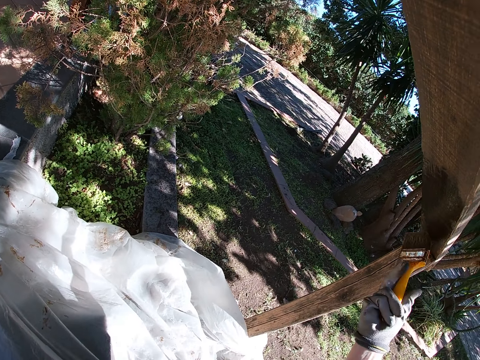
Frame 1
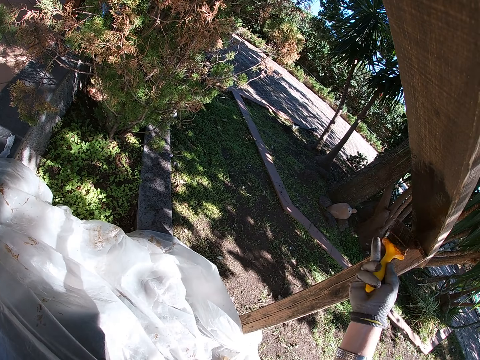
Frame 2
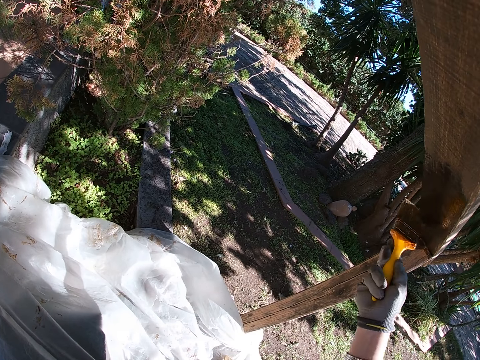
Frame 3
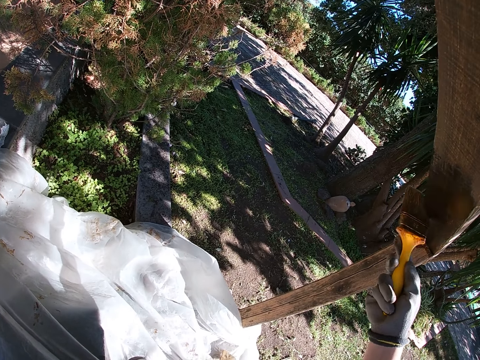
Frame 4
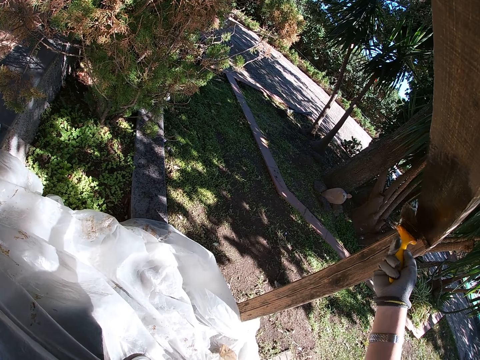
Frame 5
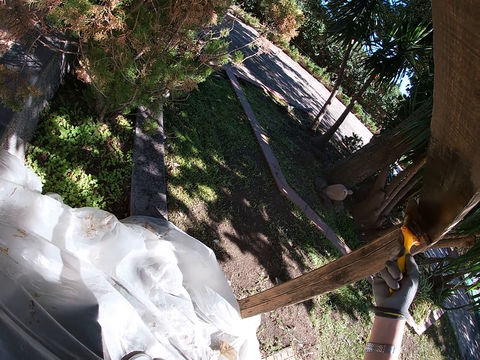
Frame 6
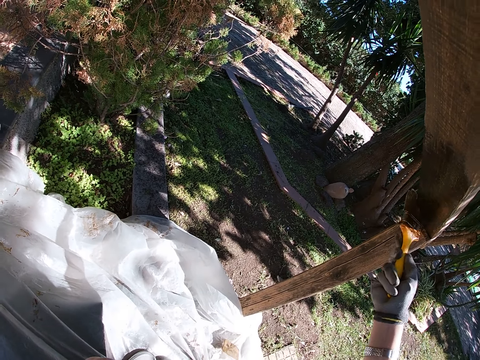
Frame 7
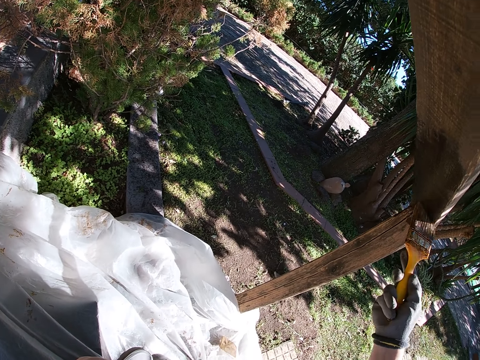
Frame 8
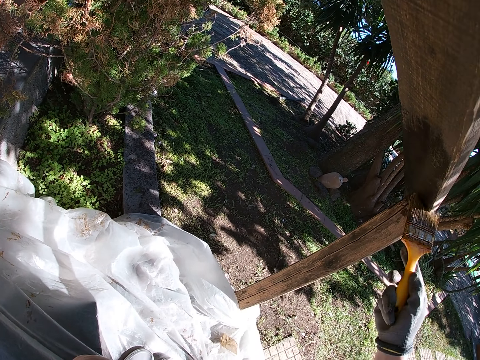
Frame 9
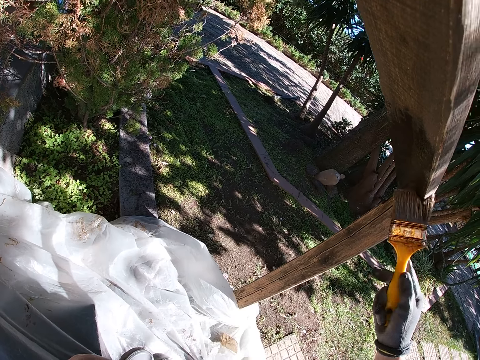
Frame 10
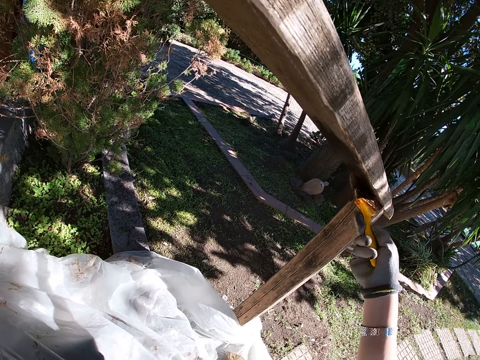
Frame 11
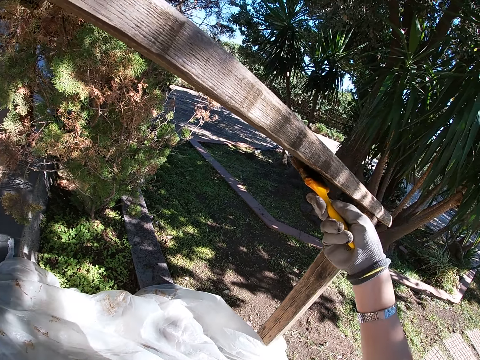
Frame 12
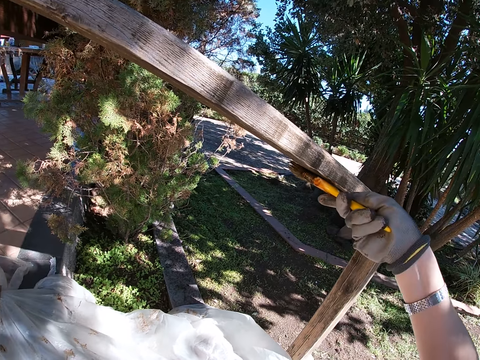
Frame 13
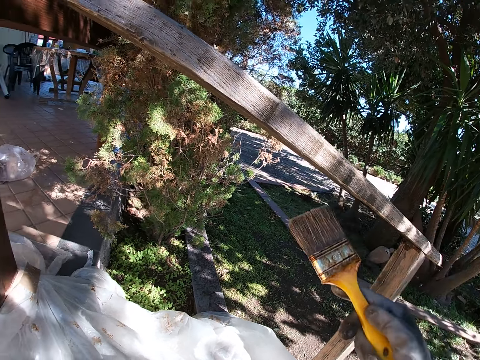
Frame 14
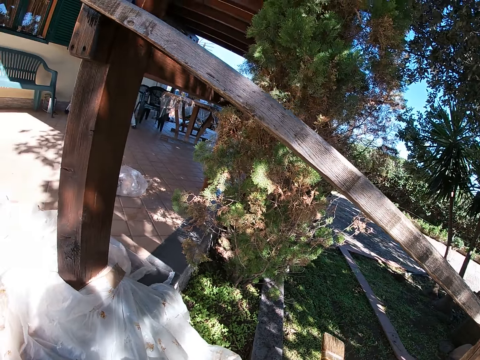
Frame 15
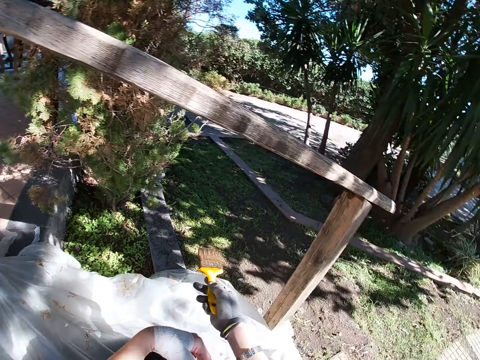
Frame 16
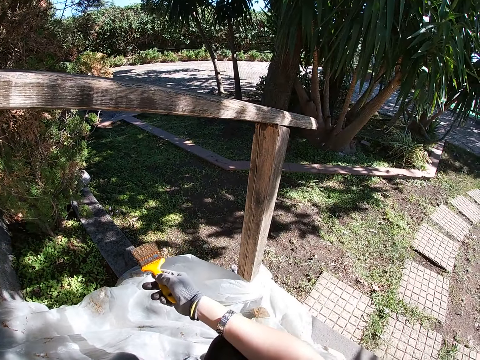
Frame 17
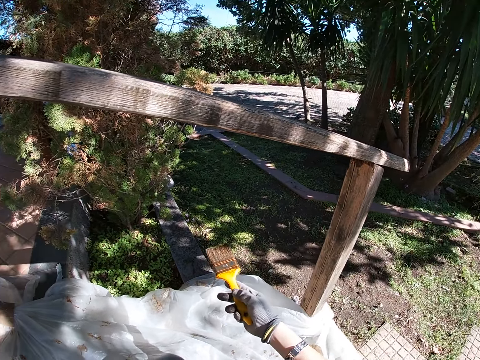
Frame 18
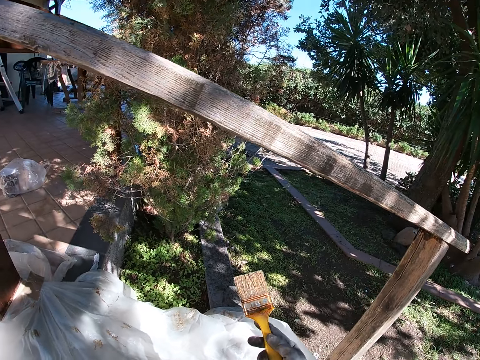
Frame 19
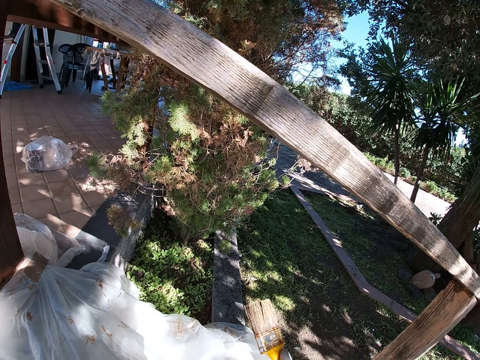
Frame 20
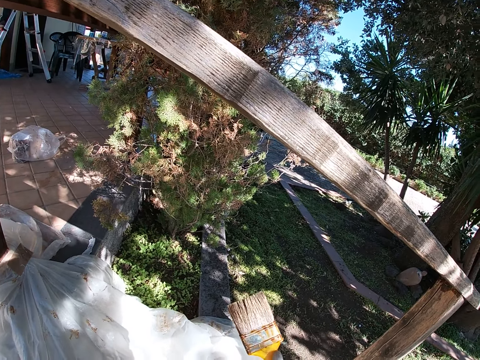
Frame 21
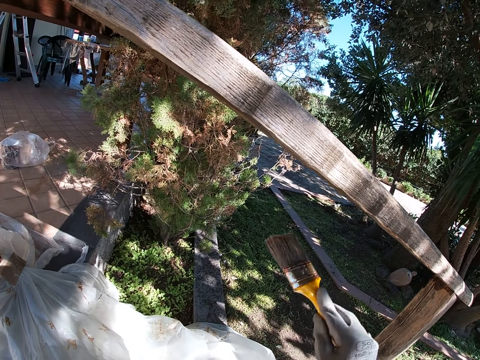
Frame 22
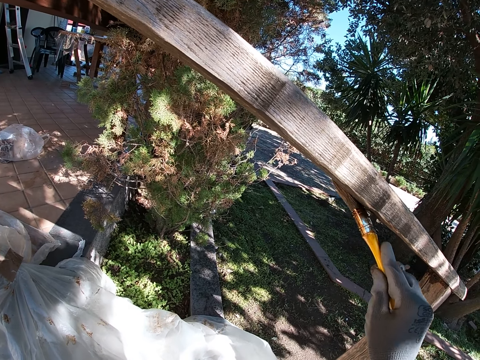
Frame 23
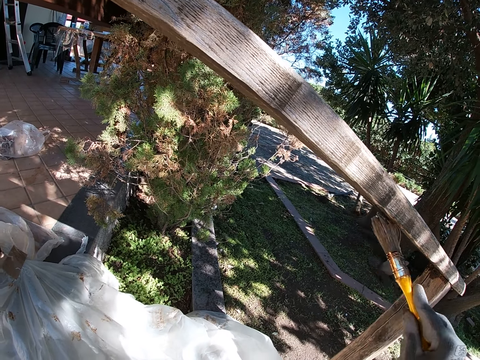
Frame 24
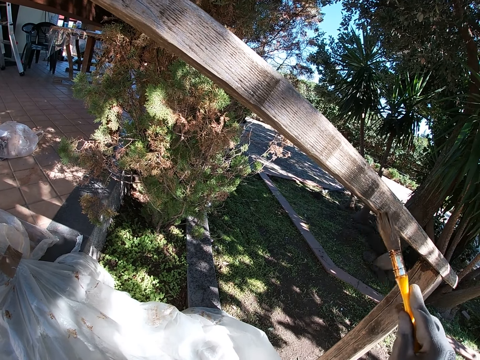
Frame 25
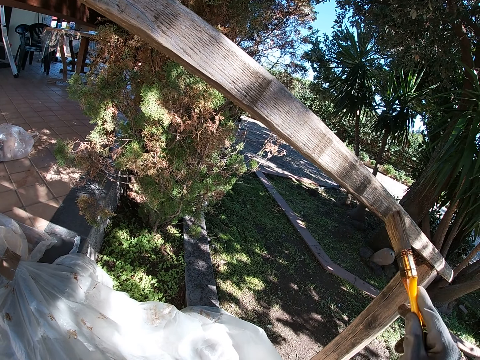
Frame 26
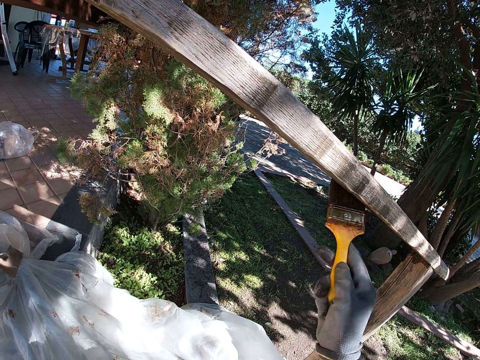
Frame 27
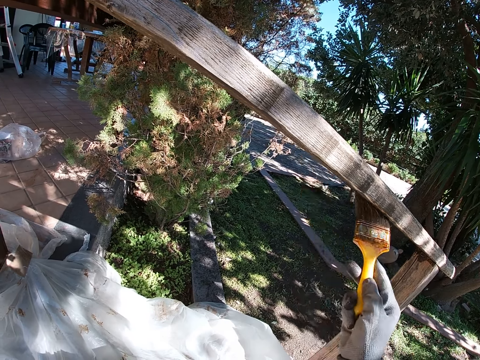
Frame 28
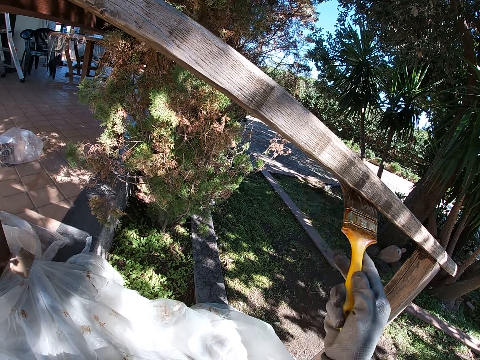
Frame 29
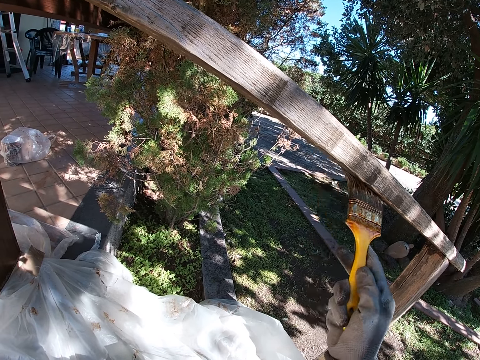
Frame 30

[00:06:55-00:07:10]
The camera wearer lowers the paint brush. She looks around. She pauses painting the rail. She turns the paint brush. She moves her hand towards the wood. She resumes painting the wooden rail.

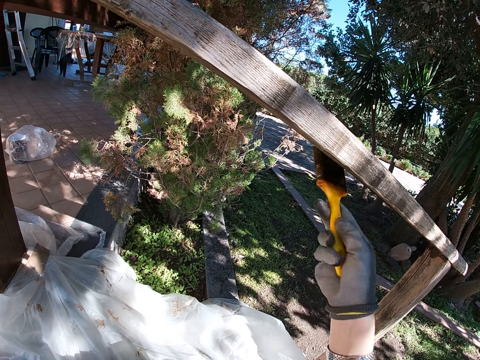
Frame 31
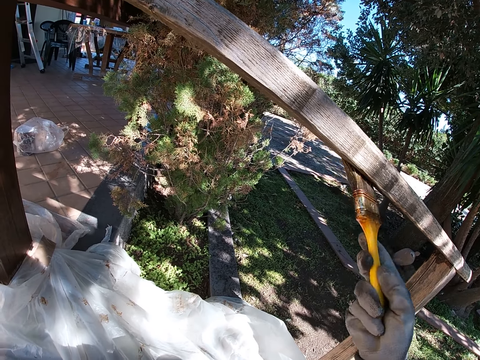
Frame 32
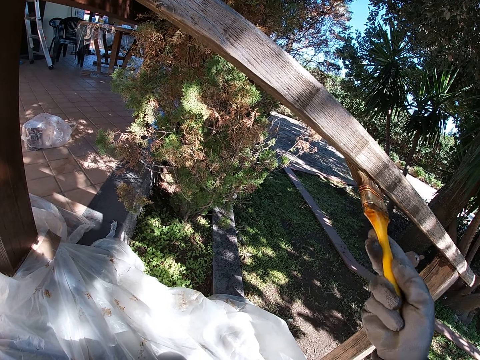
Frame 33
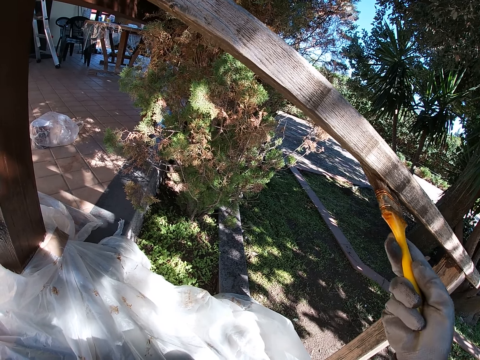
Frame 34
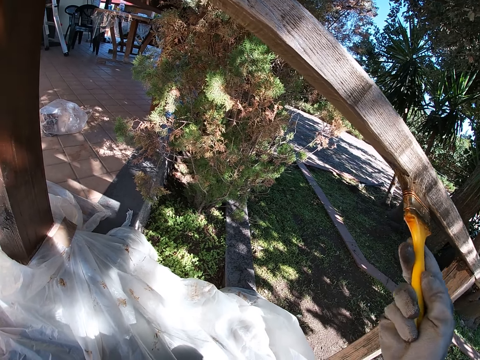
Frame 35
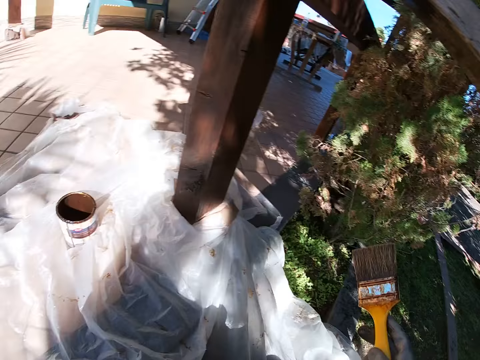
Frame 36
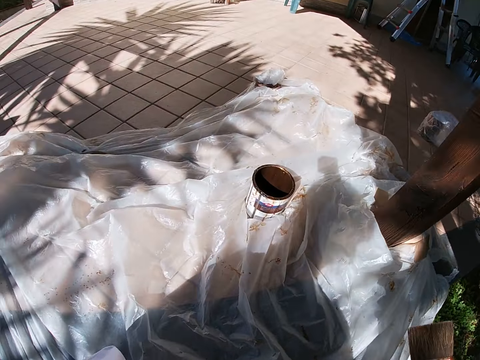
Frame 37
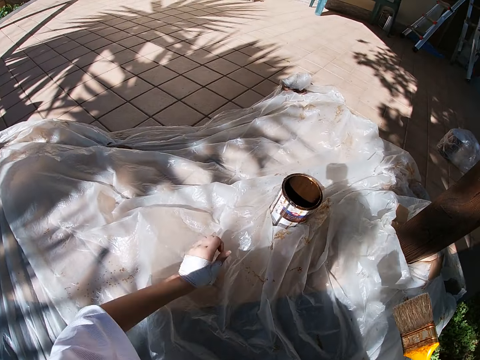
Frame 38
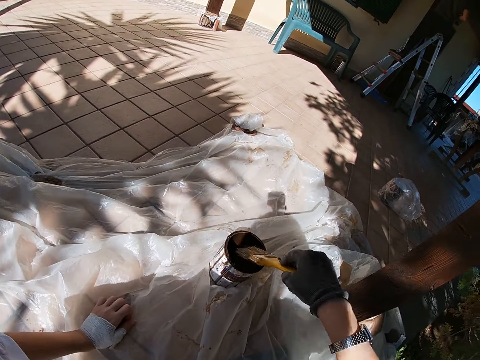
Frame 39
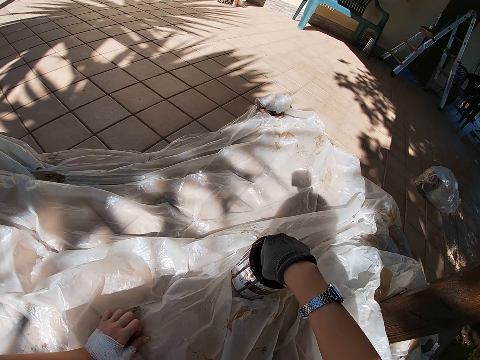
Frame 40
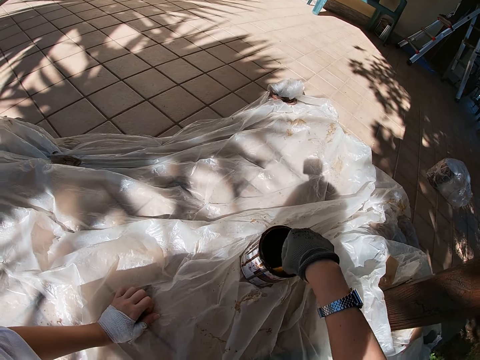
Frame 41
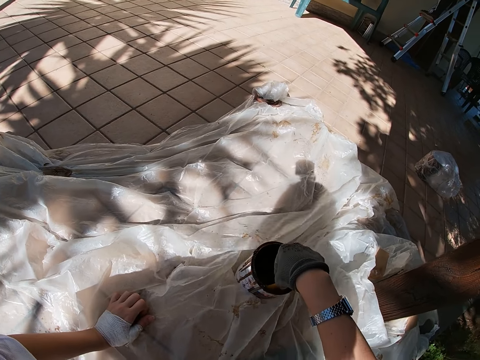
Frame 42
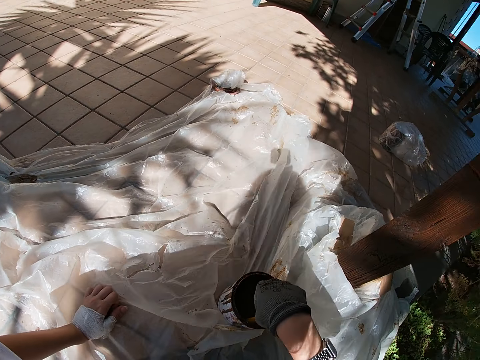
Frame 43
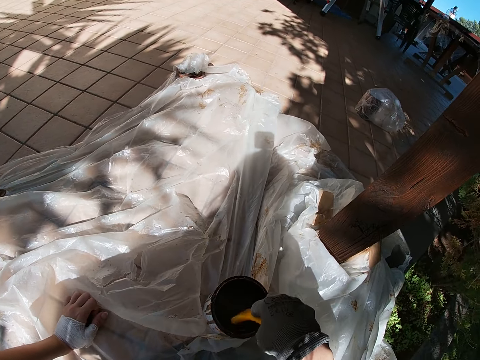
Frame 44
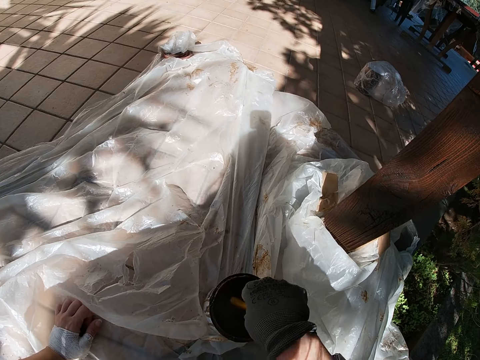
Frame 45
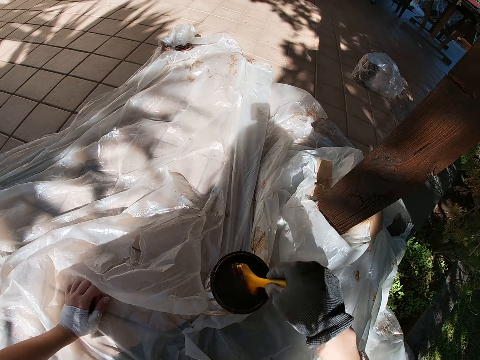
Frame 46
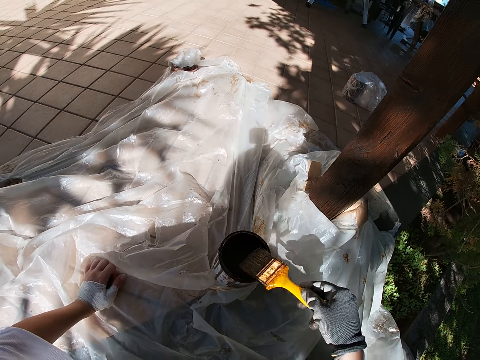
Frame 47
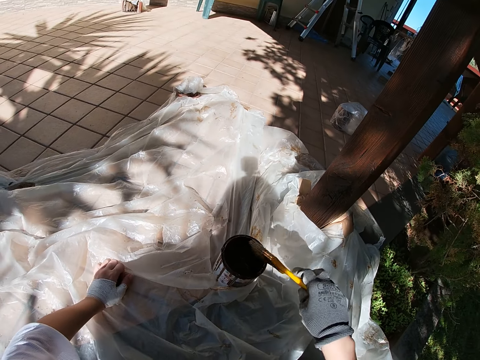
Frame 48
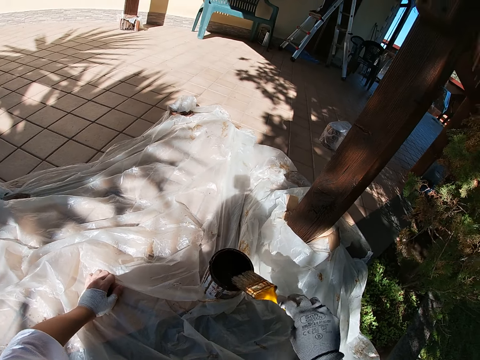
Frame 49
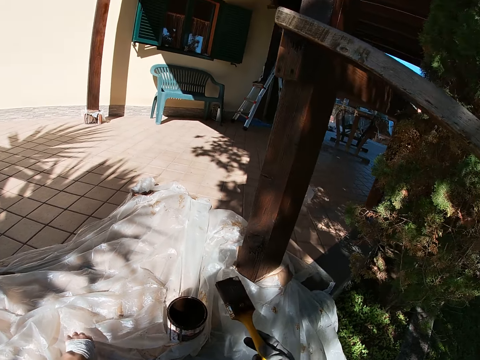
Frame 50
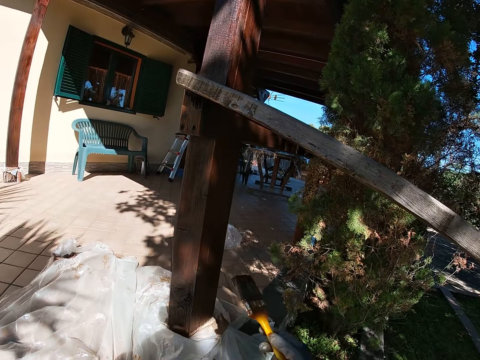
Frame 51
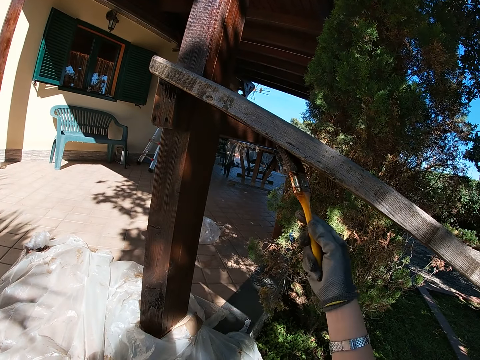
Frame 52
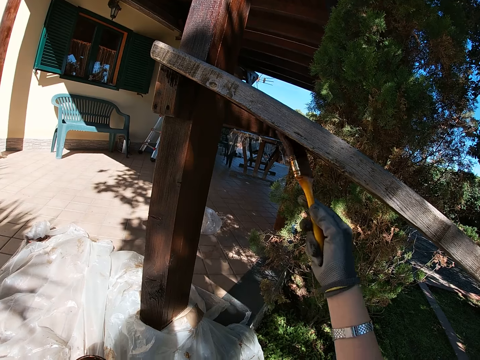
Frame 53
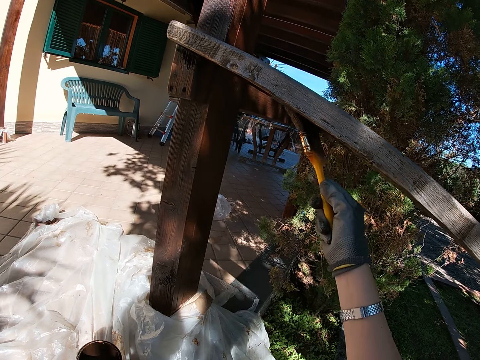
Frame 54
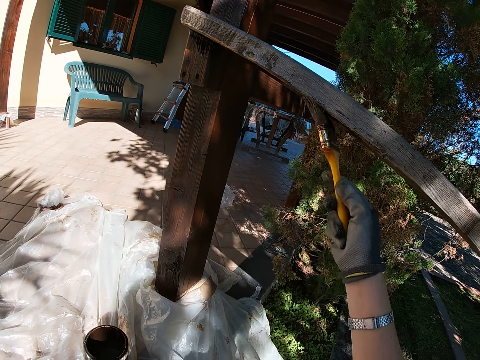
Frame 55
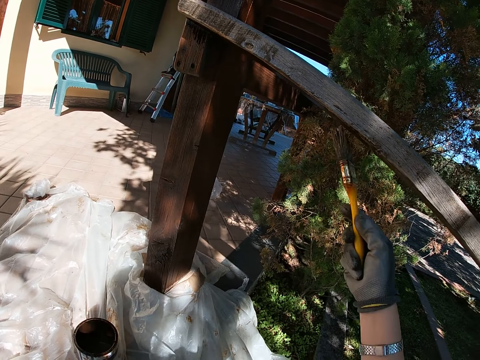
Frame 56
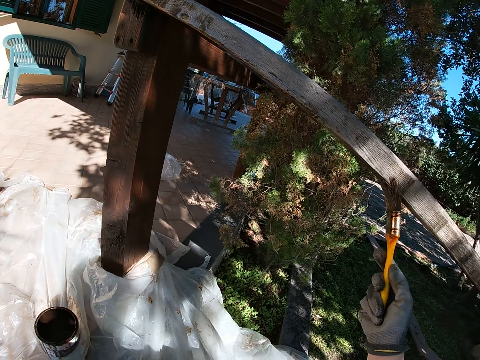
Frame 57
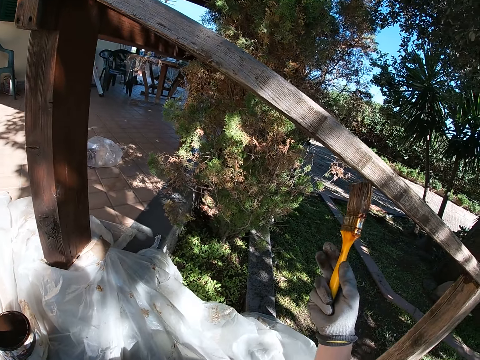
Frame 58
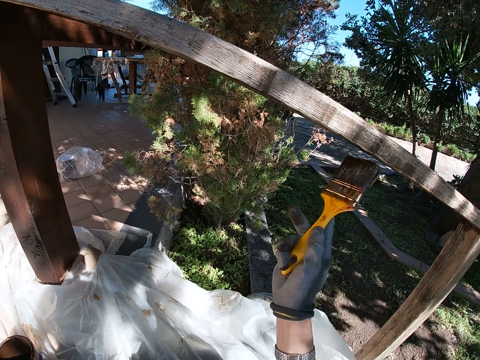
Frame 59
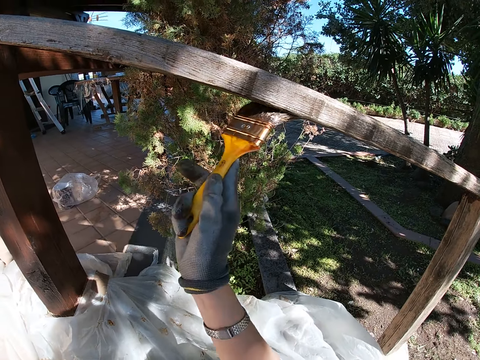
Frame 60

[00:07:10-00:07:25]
The camera wearer lowers the paint brush. They place their left hand on the tarpaulin or paper on the floor. They move their hand towards the can of paint. They dip the paint brush in the can of paint. They move the paint can together with the brush in the can towards them. They lift up the paint brush. They wipe the bristles of the paint brush on the can of paint, over the brim. They move their hand towards the wood. They paint the wooden rail.
